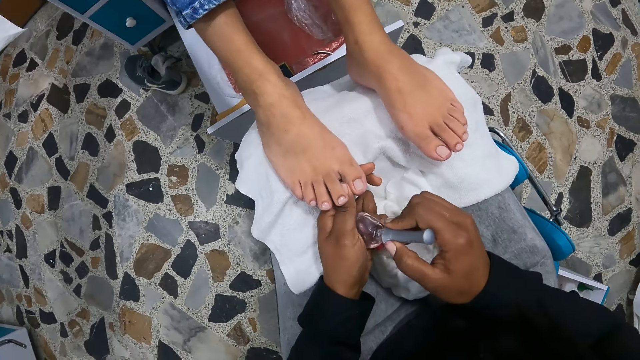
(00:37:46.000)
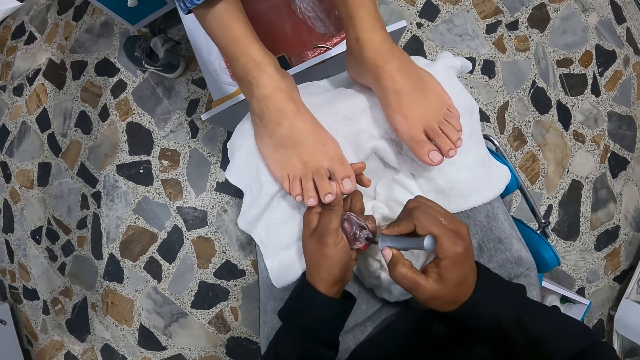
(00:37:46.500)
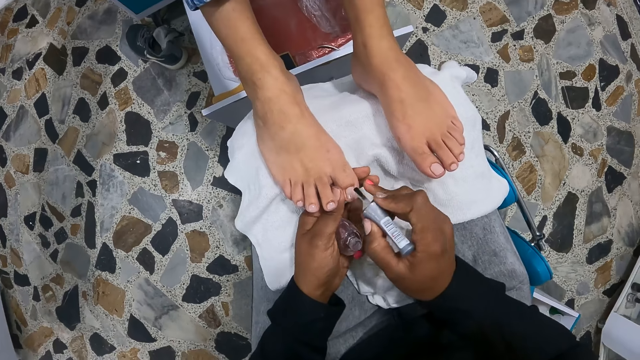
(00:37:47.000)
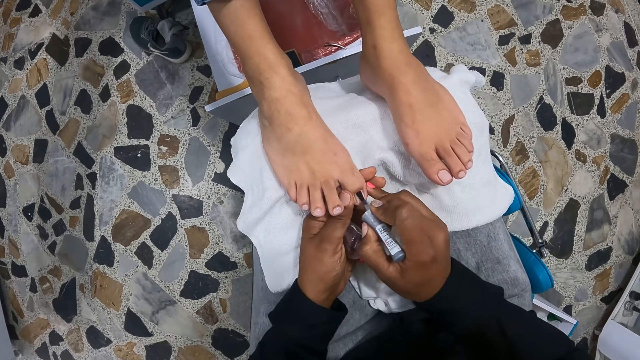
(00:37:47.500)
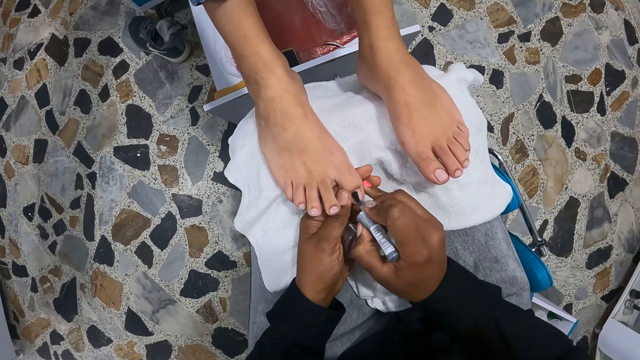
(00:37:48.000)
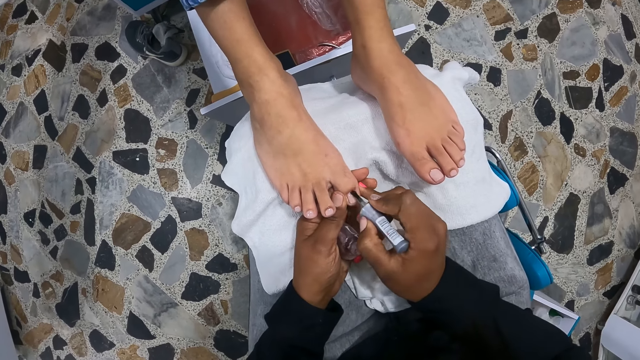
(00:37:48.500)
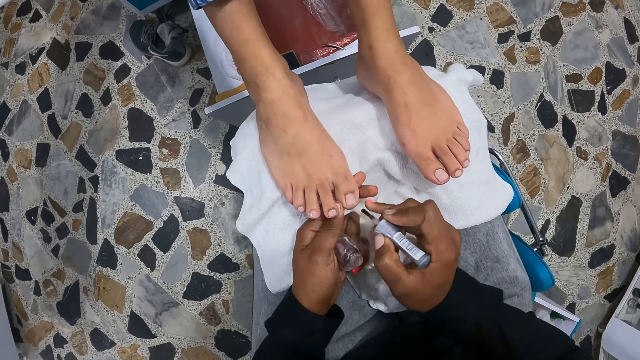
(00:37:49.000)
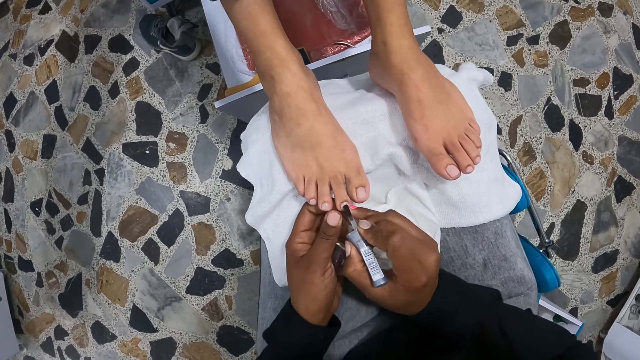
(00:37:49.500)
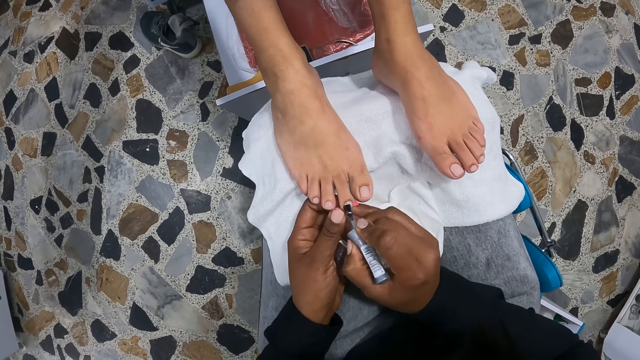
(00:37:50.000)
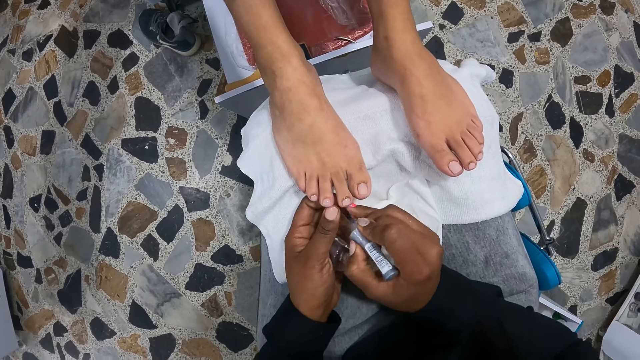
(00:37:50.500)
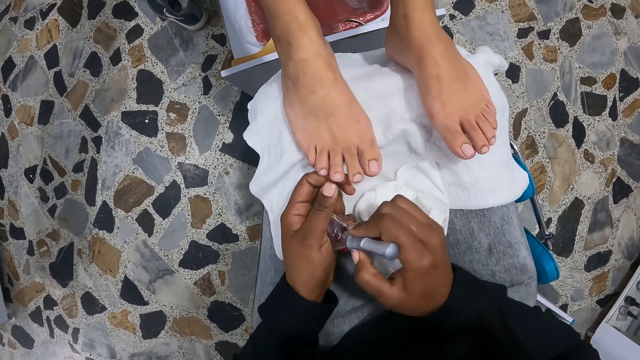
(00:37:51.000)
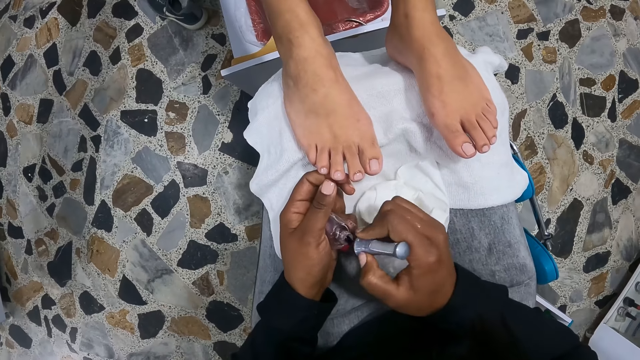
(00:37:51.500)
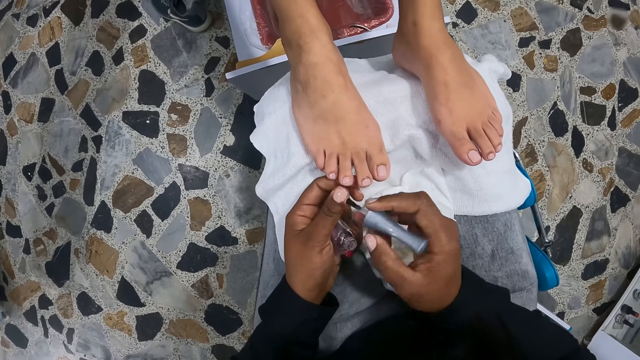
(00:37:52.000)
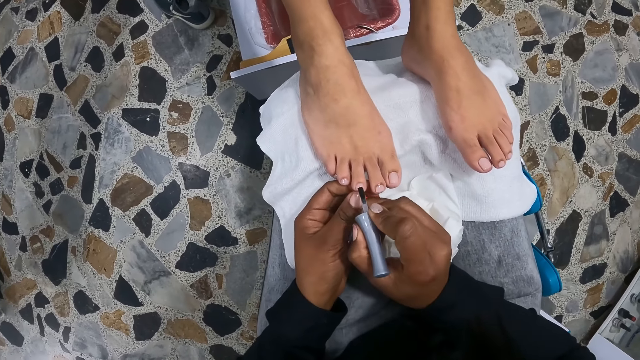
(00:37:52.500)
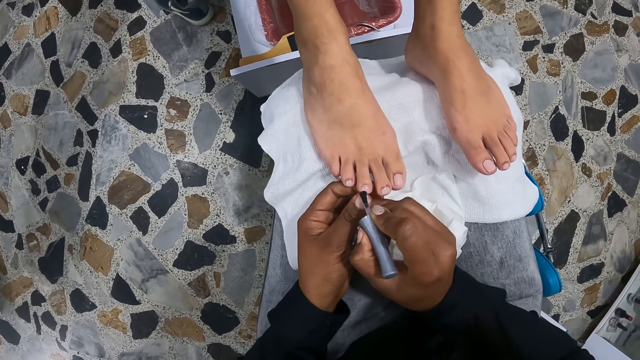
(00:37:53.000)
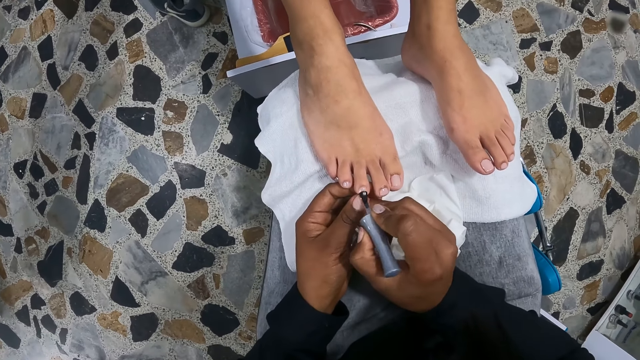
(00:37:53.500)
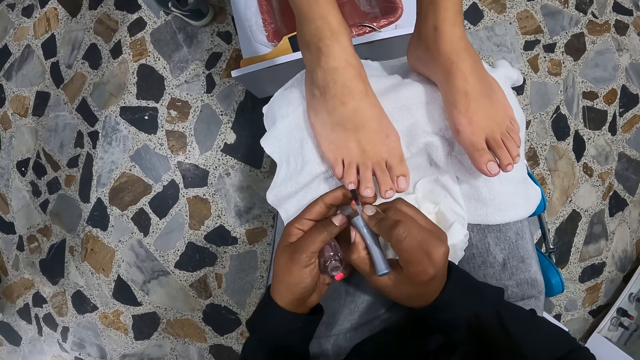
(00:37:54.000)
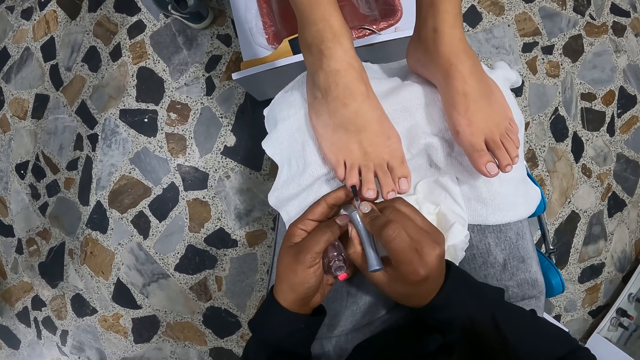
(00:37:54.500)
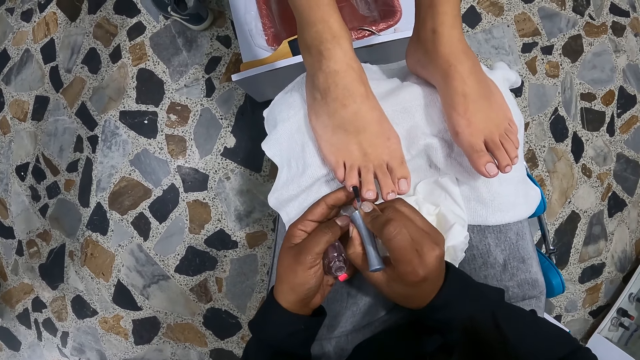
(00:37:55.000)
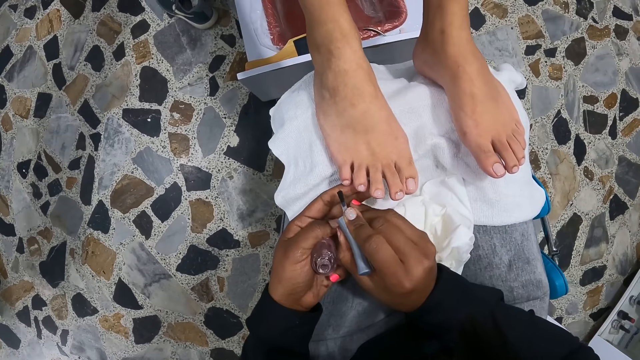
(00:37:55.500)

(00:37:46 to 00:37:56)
The camera wearer dips the nail polish brush in her right hand into the nail polish in her left hand. She paints the woman's right toes with the nail polish brush with her right hand. She dips the nail polish brush in her right hand into the nail polish in her left hand. She paints the woman's right toes with the nail polish brush with her right hand.

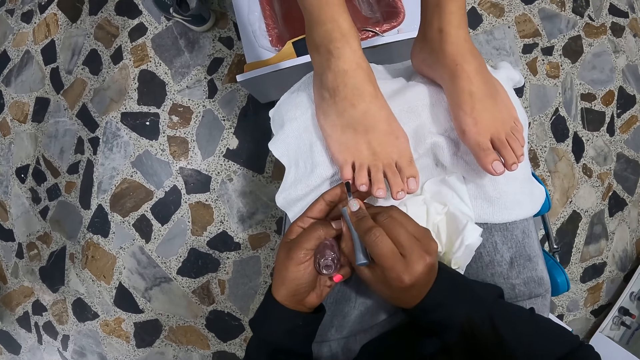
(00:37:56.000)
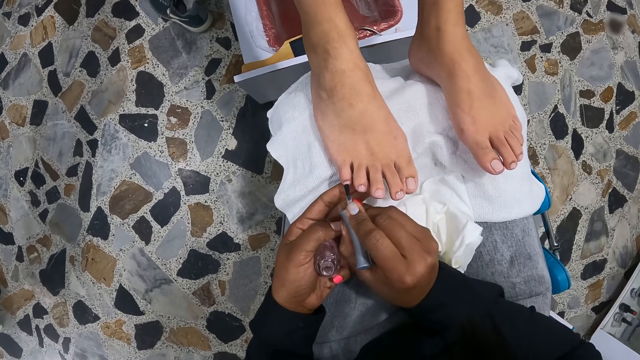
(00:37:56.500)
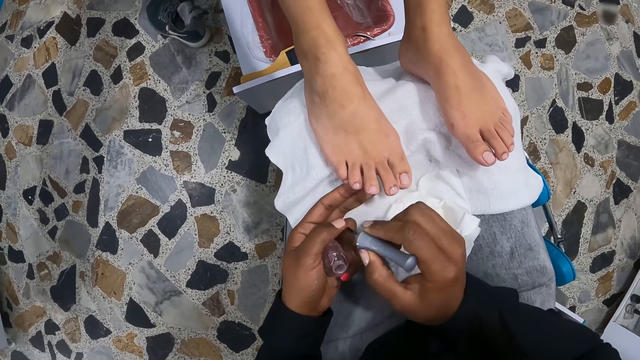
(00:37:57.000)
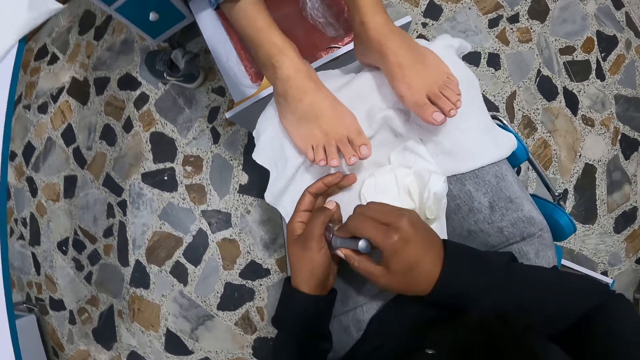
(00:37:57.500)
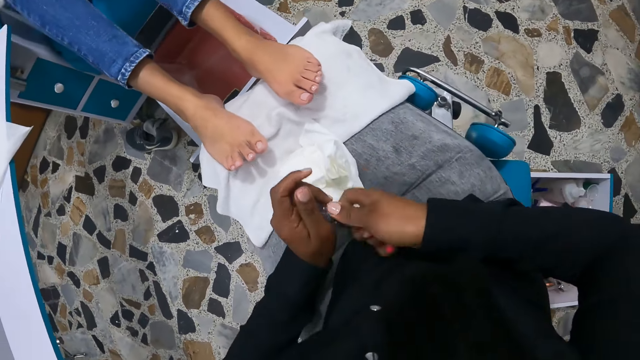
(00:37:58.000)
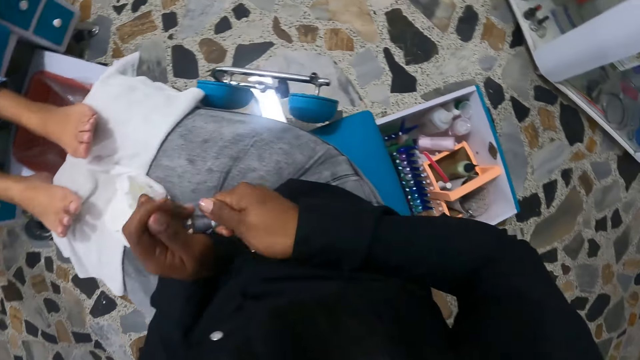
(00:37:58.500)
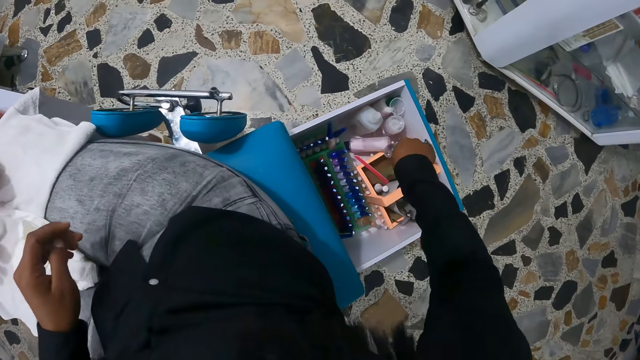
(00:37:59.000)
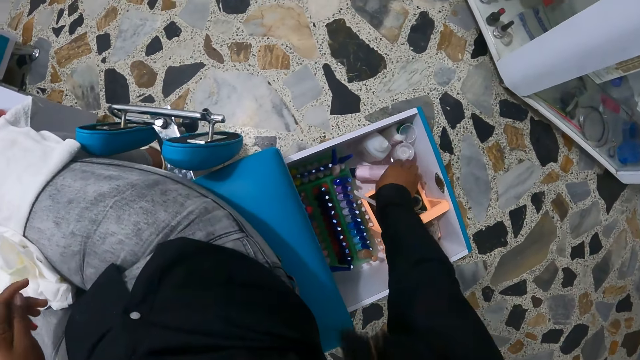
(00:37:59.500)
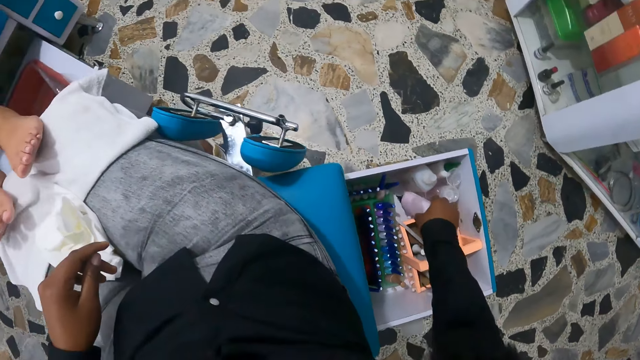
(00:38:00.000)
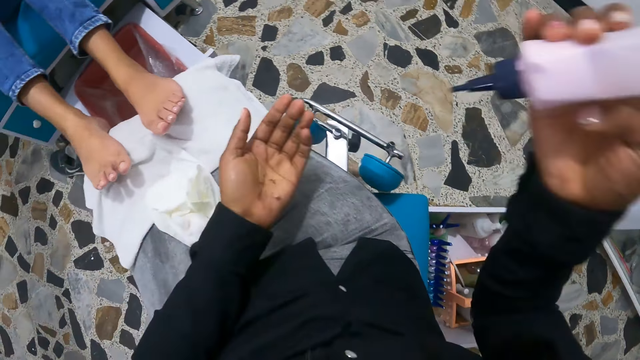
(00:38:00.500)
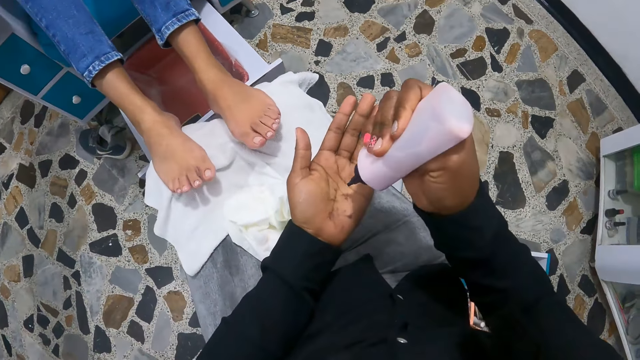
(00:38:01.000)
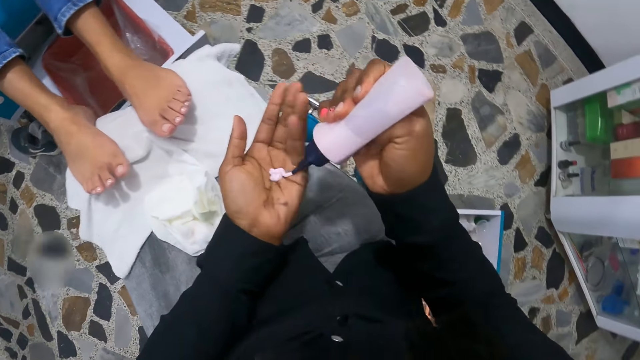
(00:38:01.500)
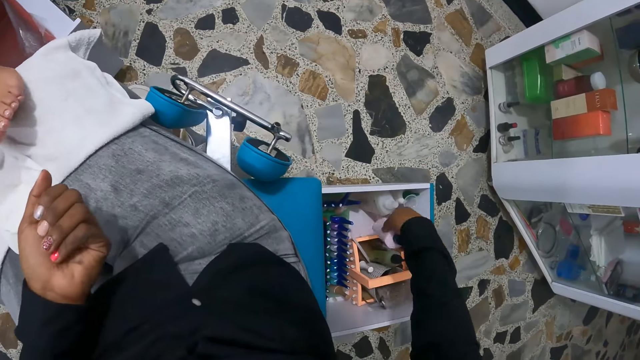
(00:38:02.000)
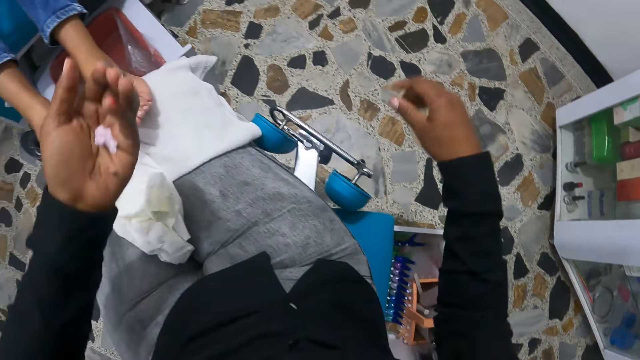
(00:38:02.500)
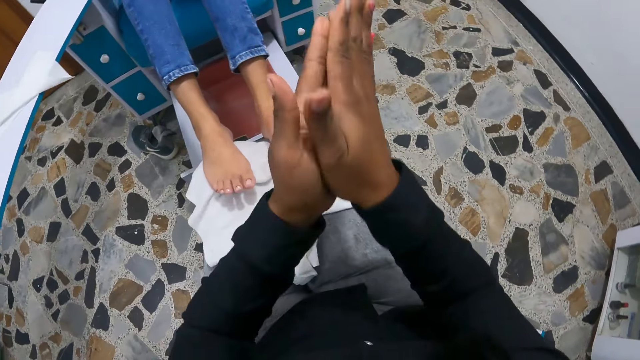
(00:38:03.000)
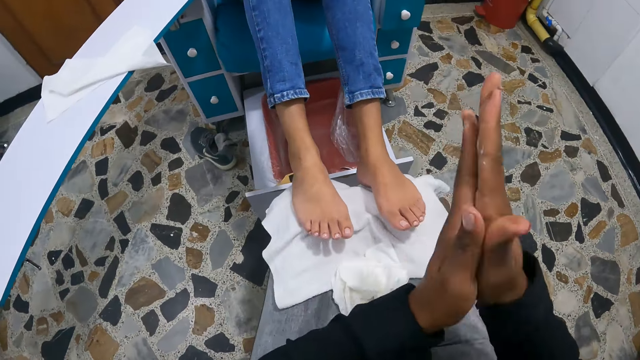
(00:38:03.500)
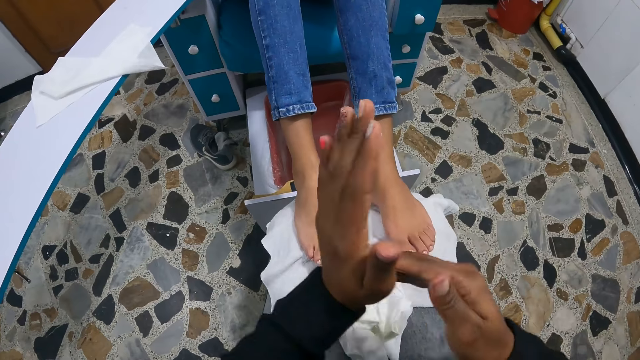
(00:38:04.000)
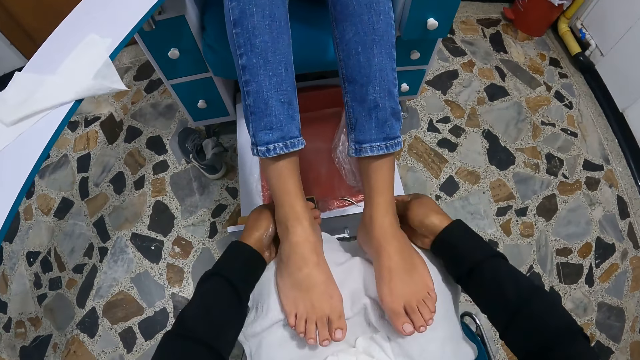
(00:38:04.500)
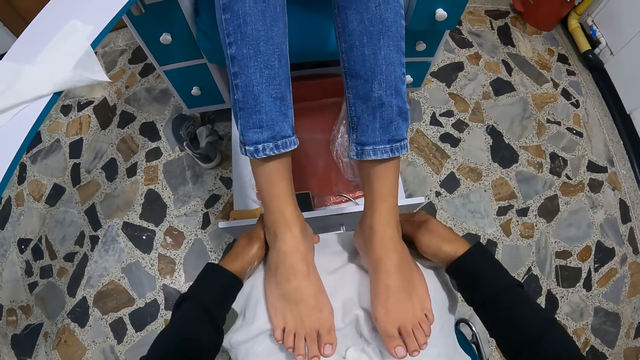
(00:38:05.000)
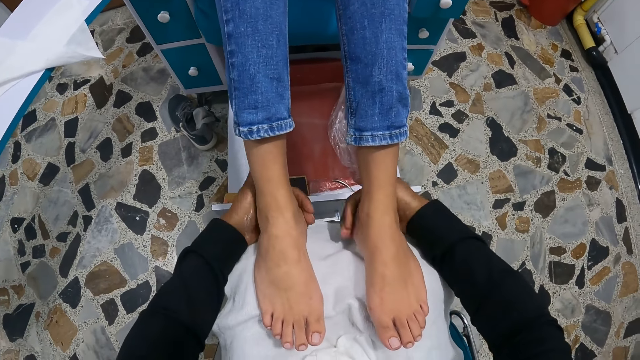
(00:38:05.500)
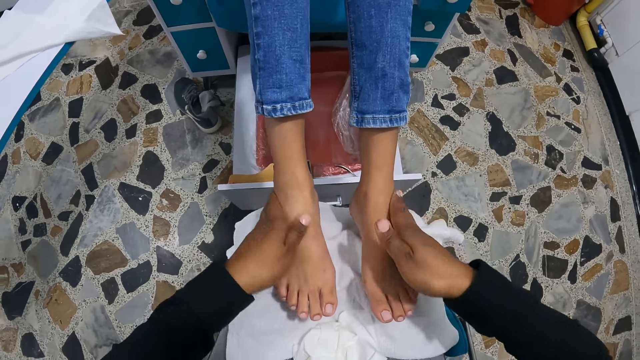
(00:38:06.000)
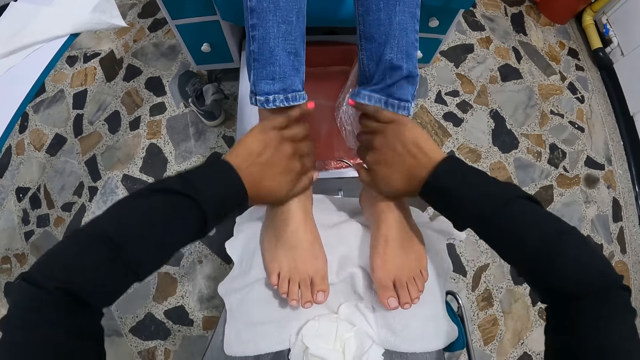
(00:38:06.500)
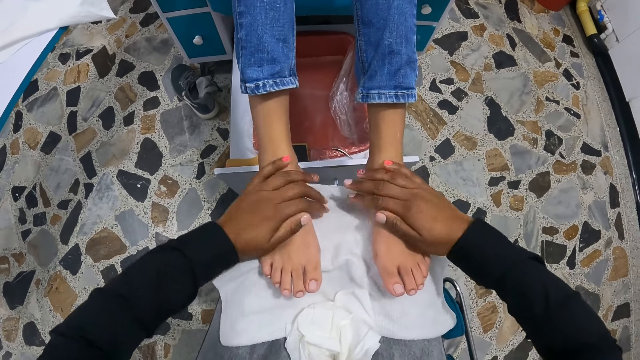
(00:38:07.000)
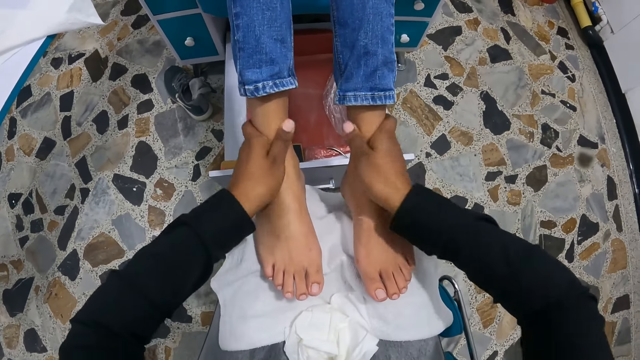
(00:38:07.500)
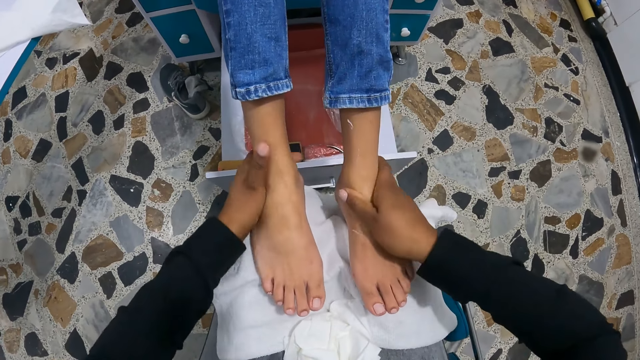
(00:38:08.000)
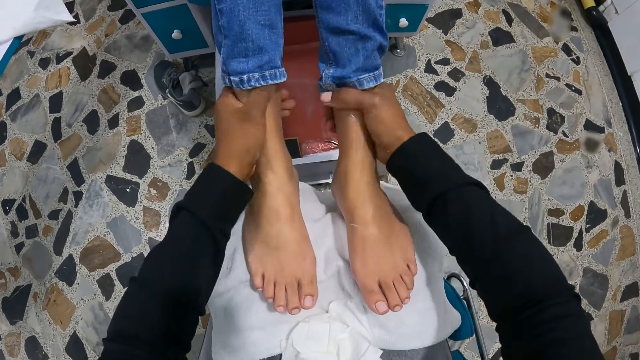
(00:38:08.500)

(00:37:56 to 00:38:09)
The camera wearer drops the nail polish brush in her right hand into the nail polish in her left hand. She closes the nail polish in her left hand with her right hand. She drops the nail polish in the box on the floor with her right hand. She picks a bottle of cream or oil from the box with her right hand. She applies cream from the bottle of cream to her left hand. She drops the bottle of cream in the box on the floor with her right hand. She rubs both hands together. She rubs the woman's legs with both hands. She applies oil on the feet of the woman.
